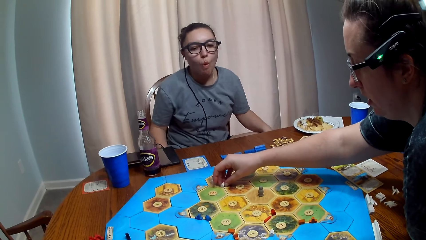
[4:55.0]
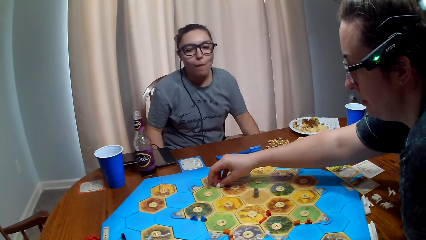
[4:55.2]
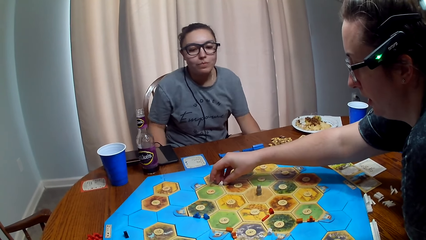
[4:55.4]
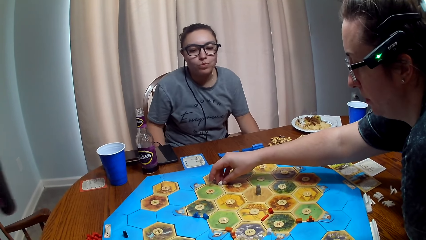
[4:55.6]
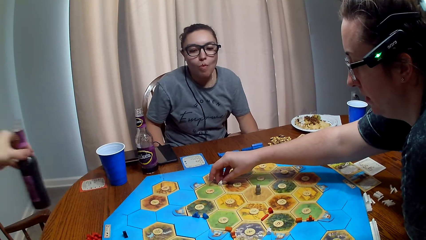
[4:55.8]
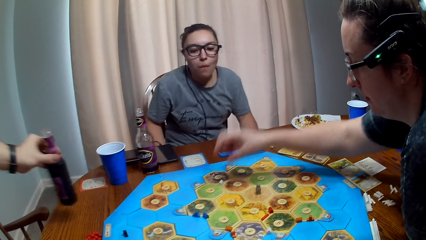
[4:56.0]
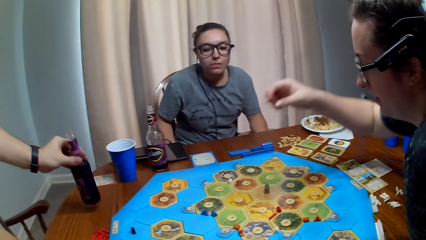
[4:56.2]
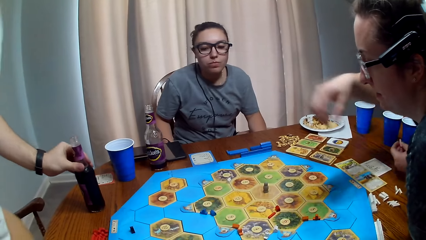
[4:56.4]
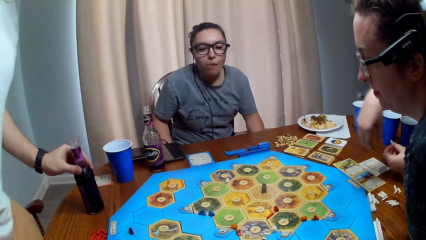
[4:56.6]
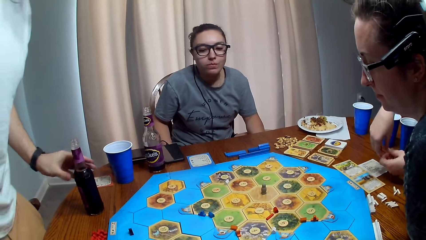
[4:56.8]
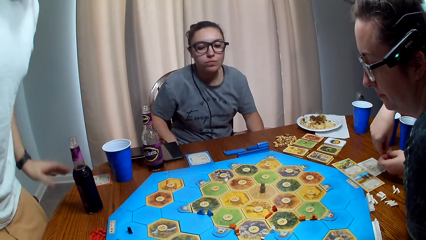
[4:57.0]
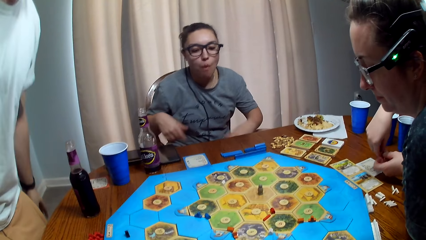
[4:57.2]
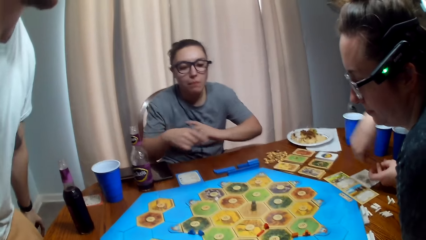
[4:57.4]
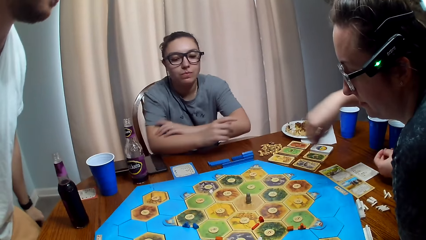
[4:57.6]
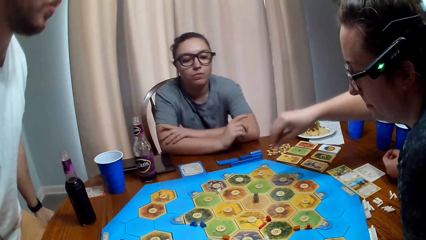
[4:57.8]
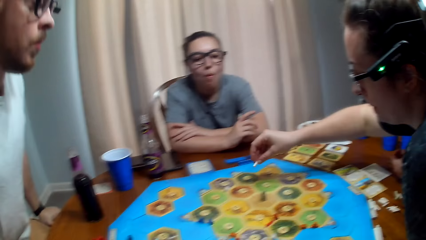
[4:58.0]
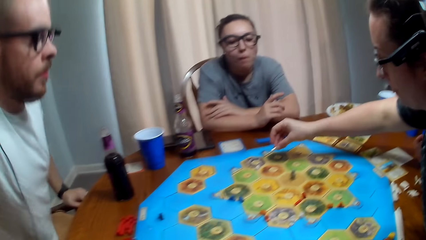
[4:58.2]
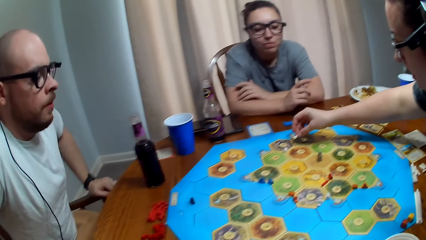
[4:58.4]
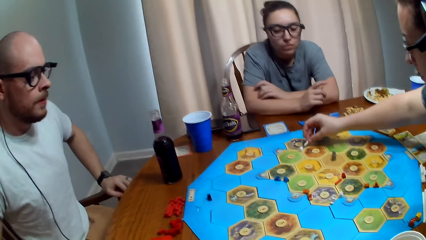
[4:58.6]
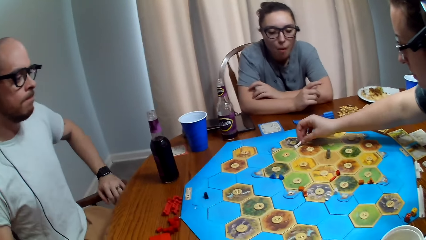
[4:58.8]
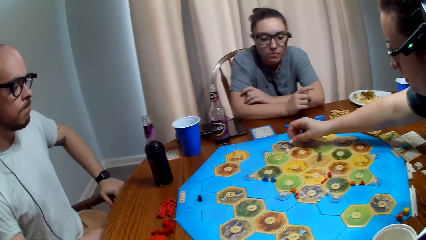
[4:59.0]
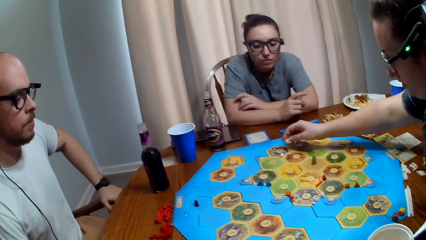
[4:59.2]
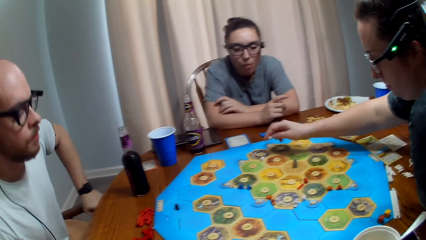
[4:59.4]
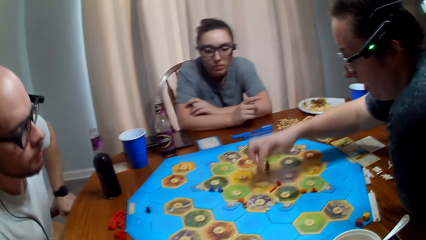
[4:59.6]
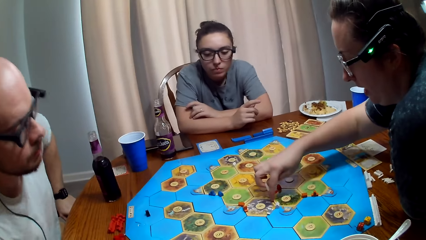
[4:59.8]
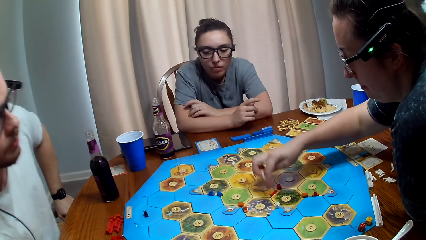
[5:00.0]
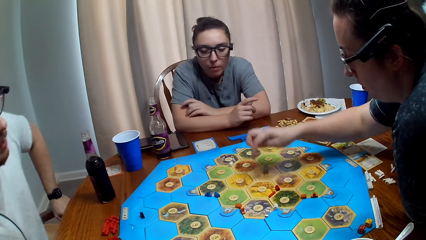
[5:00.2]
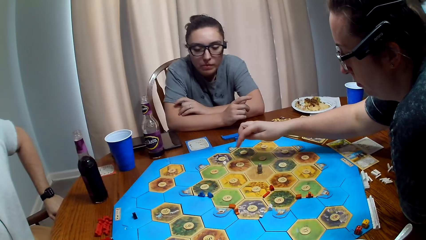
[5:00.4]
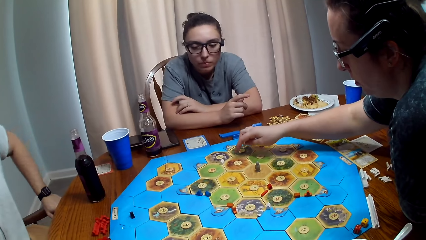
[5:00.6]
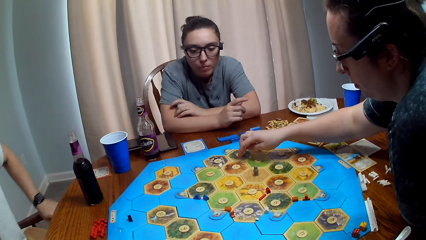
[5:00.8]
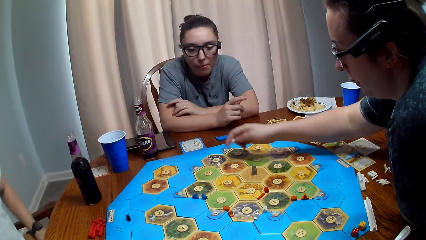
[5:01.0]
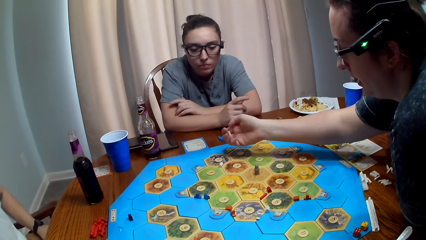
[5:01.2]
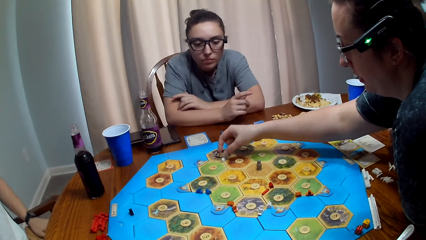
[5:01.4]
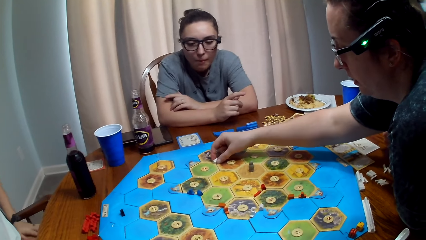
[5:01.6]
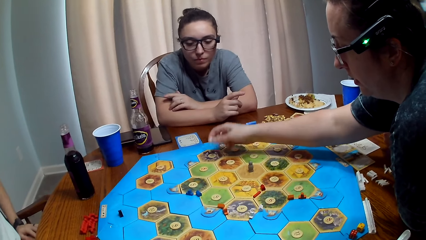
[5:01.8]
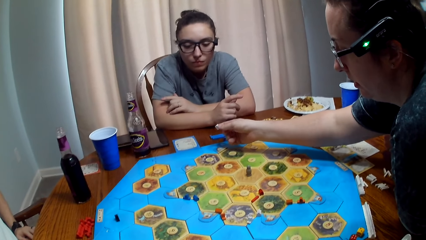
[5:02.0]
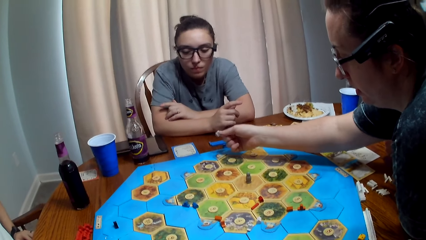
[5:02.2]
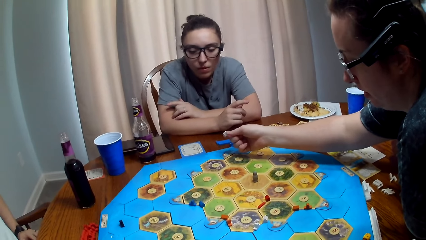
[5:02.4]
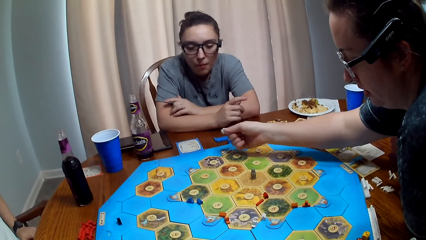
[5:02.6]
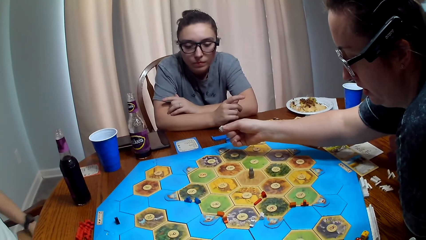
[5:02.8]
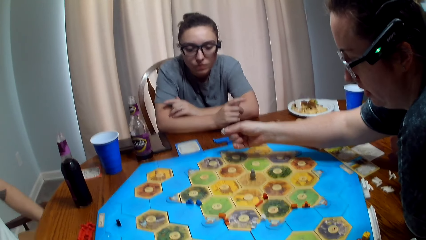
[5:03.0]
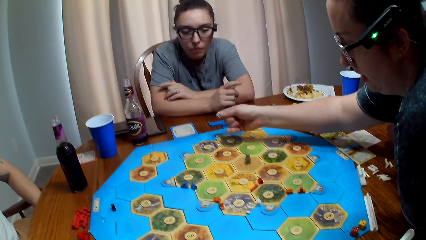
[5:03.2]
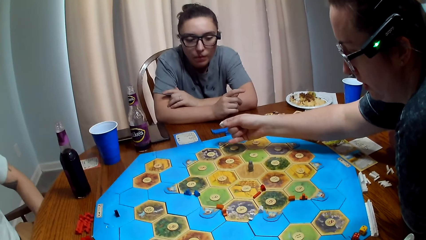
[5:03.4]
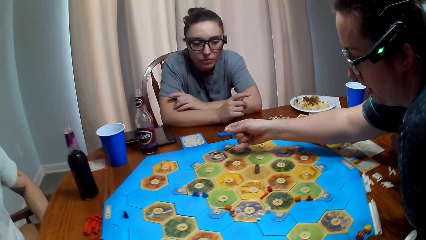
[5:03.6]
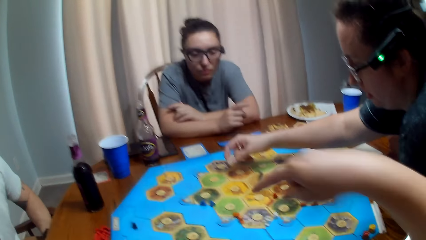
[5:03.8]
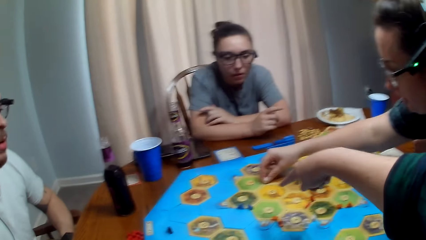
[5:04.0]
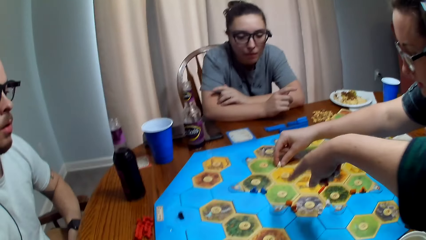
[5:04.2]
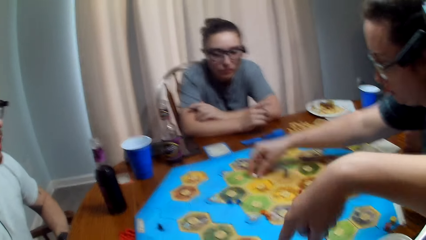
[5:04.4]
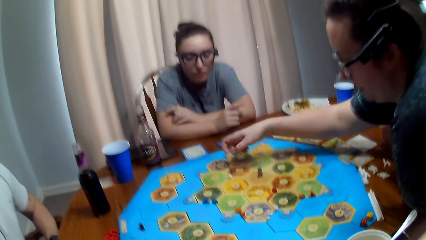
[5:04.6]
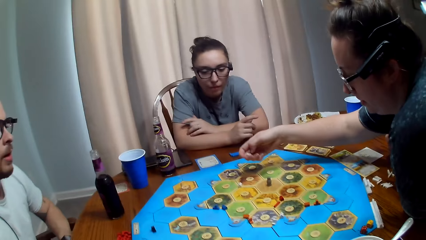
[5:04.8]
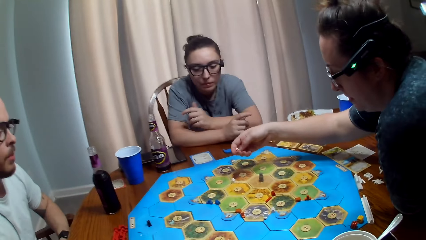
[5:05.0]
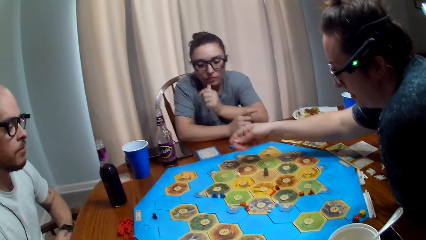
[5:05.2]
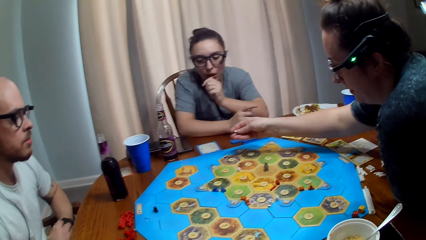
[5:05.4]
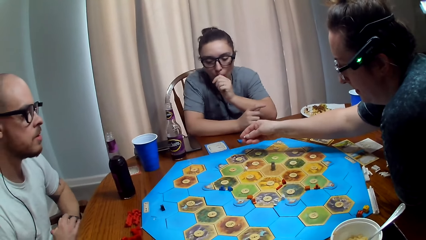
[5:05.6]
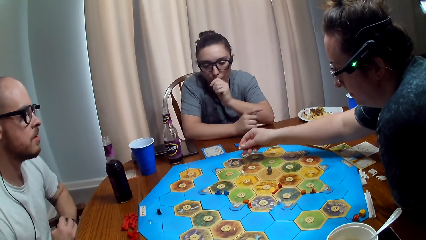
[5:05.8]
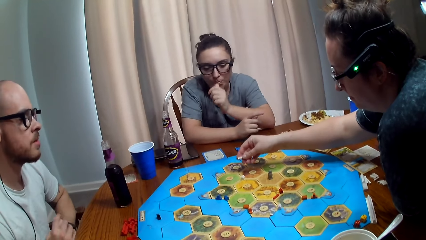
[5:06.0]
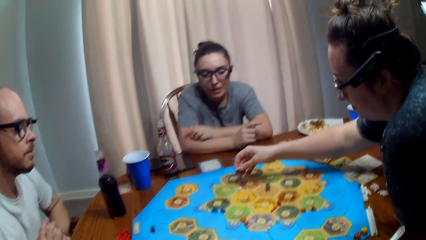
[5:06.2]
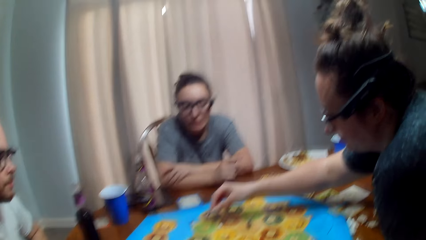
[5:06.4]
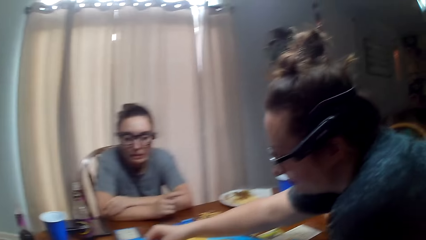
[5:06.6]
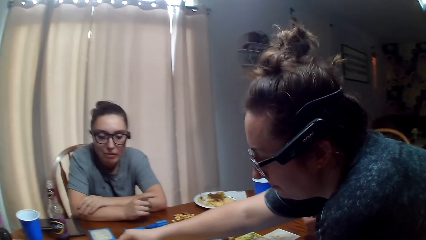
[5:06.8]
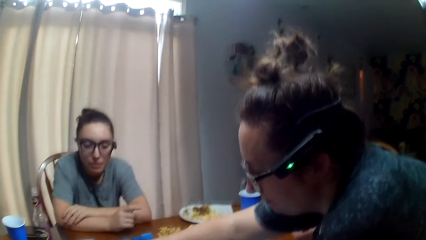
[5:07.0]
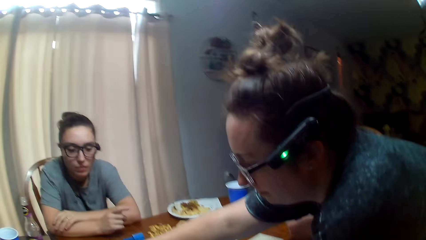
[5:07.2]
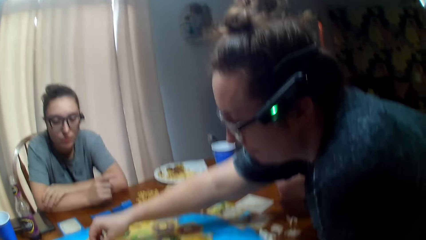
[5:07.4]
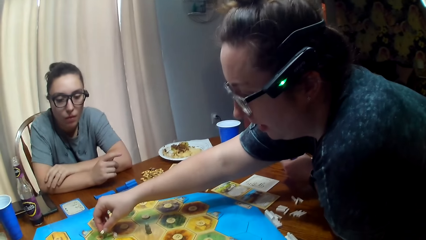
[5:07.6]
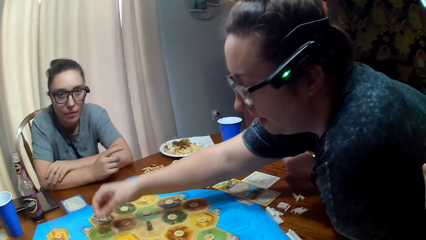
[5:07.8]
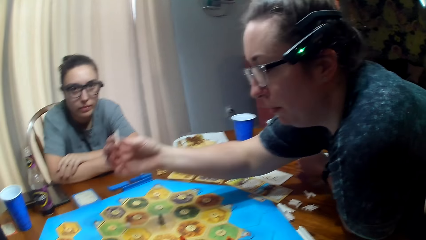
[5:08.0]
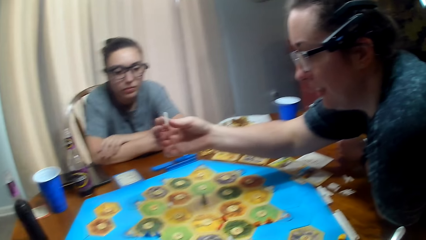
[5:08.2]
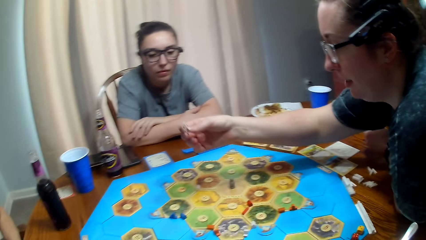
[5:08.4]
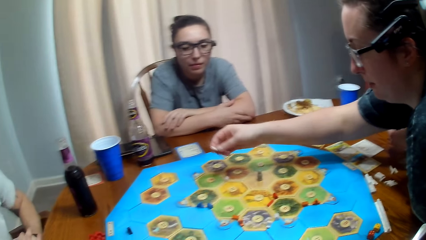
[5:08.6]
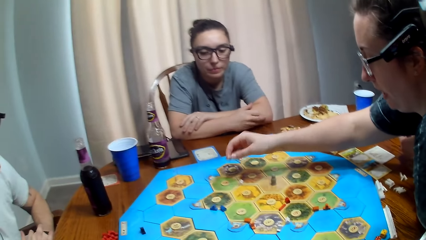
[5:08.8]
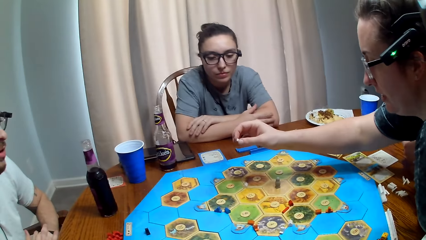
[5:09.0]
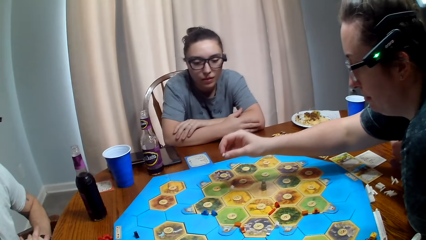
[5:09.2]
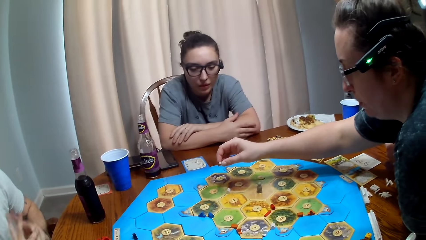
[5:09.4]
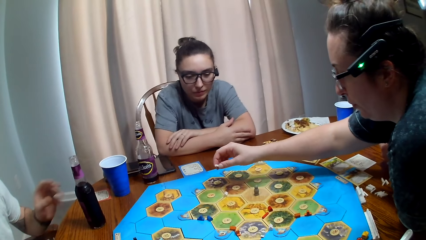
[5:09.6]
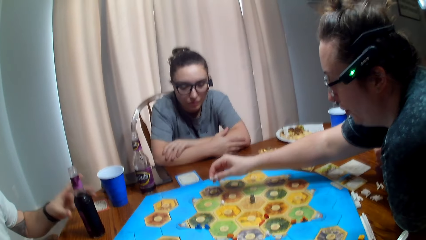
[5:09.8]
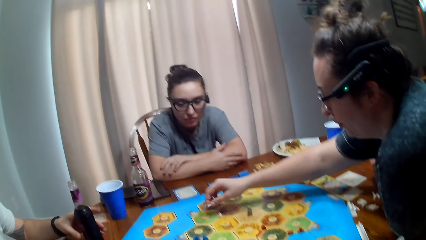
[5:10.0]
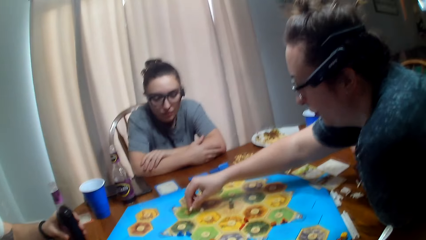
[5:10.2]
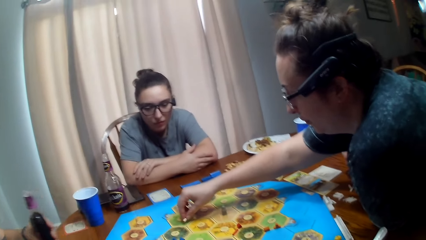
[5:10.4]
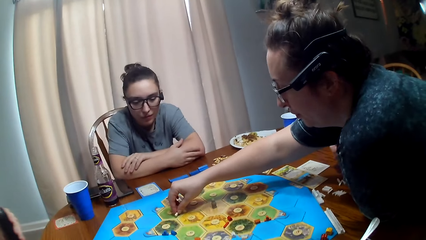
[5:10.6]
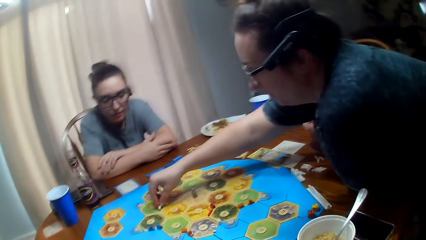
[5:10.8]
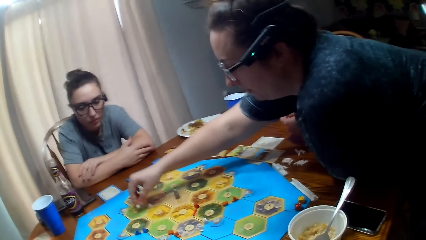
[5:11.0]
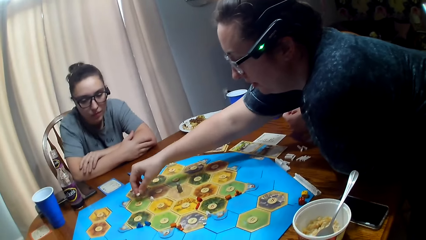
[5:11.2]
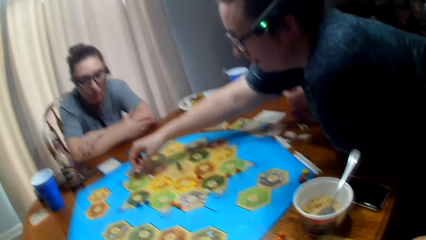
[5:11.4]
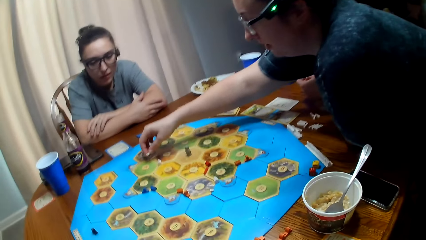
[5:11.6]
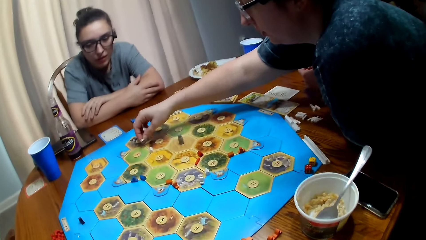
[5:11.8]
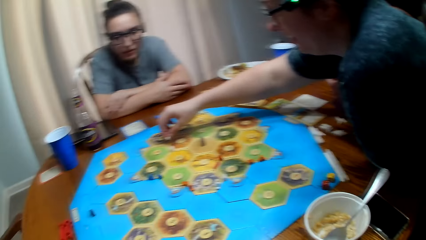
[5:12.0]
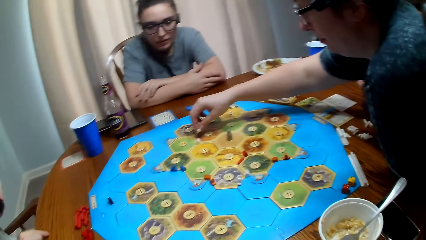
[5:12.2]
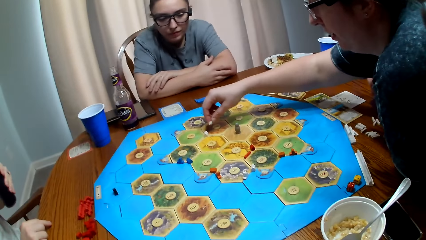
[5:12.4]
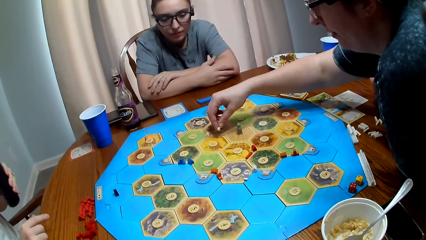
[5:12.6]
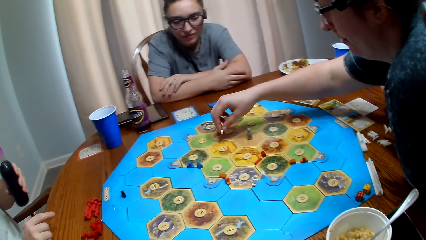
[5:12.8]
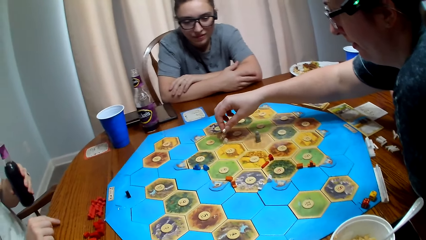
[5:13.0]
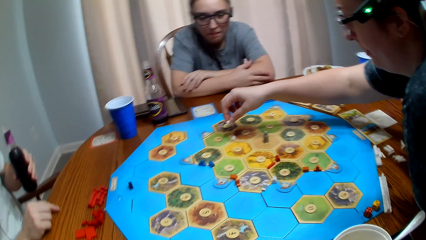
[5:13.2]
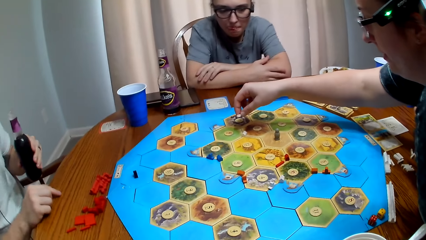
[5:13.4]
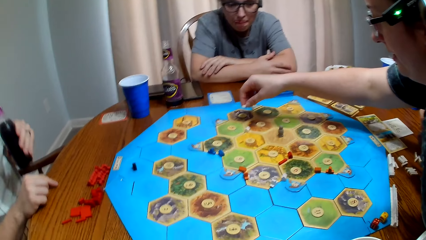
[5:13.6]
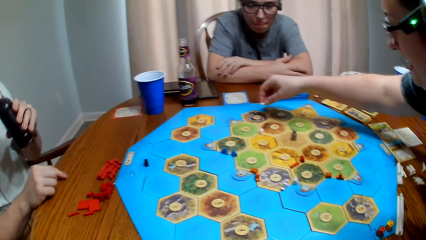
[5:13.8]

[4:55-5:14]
A person puts dice on the table. Another person puts a soda on the table and sits down on the chair. The first person talks. The camera wearer points at the game board and talks. The first person talks. The other person talks and takes a sip of his soda.
